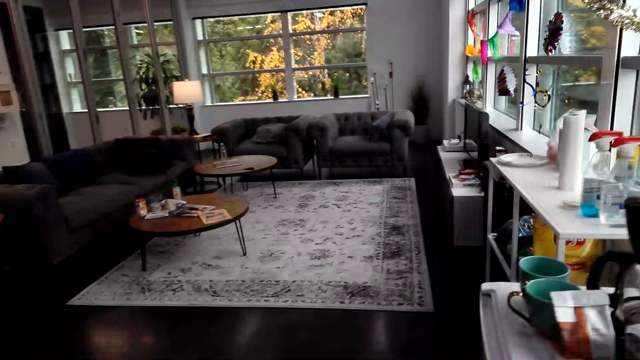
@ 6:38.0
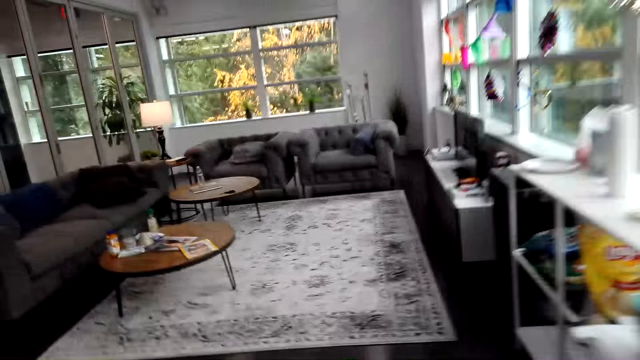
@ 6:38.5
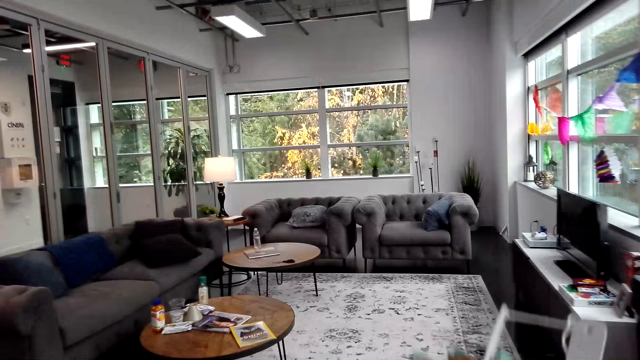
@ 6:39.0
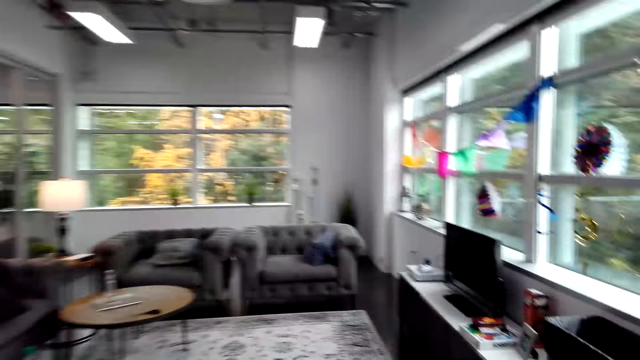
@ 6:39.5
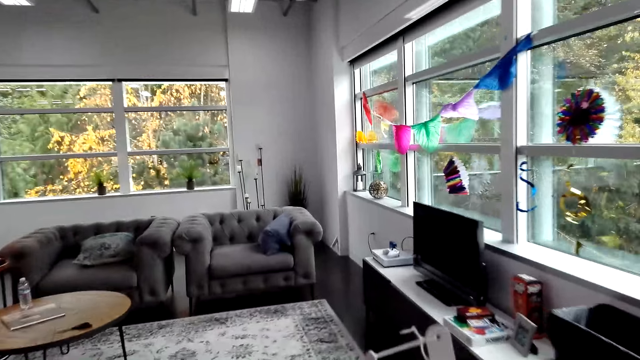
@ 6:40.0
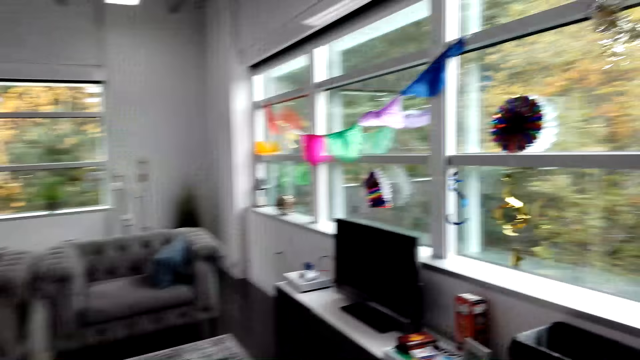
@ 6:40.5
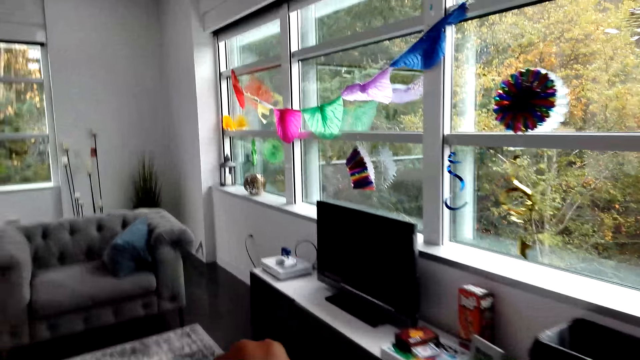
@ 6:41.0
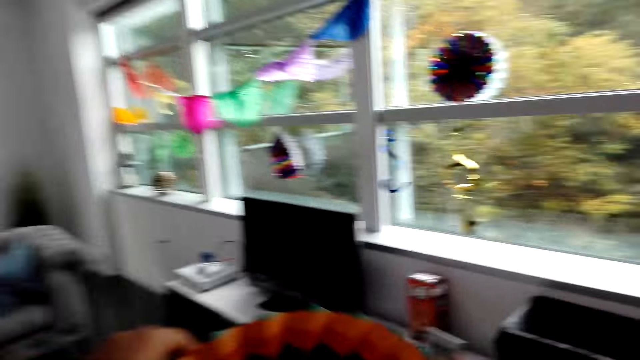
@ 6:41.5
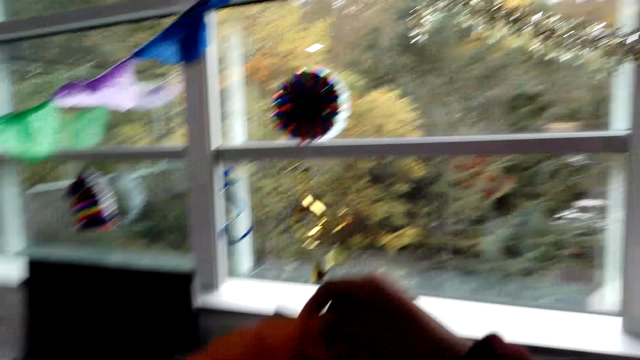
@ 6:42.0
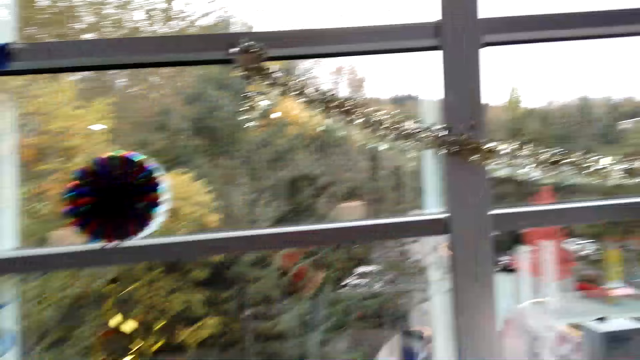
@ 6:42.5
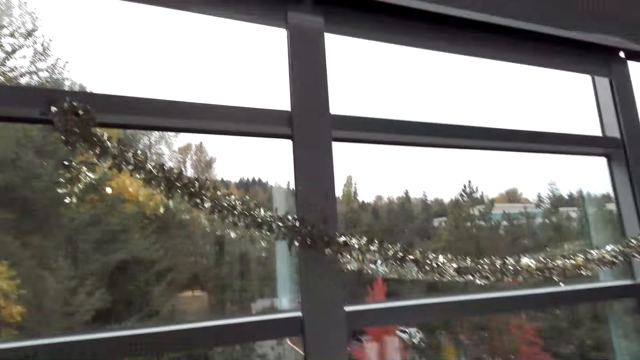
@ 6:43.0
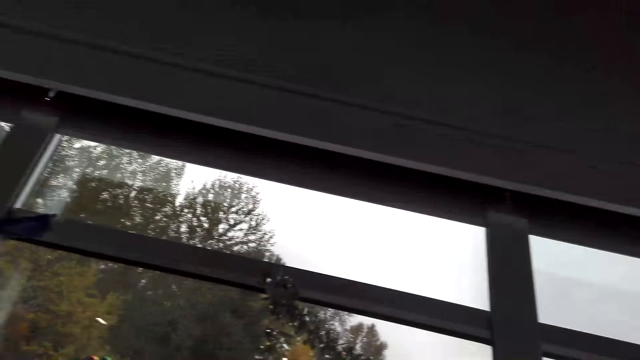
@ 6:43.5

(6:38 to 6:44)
The camera wearer walks.

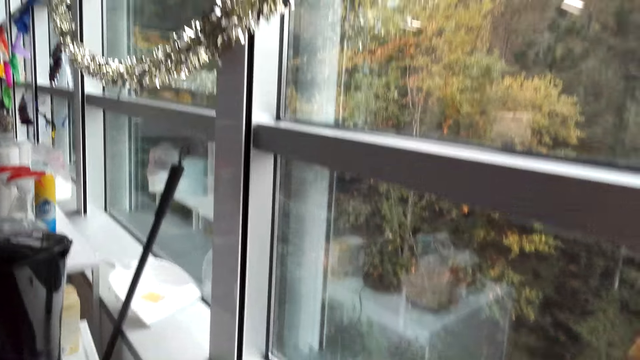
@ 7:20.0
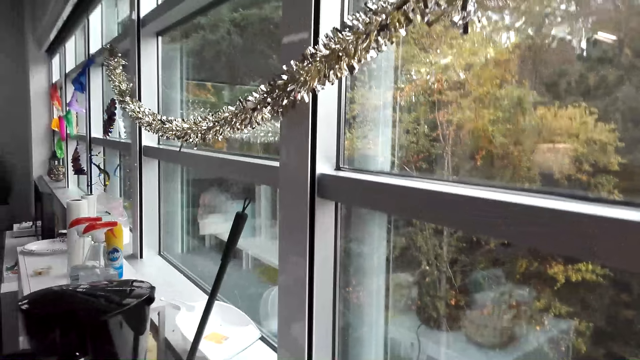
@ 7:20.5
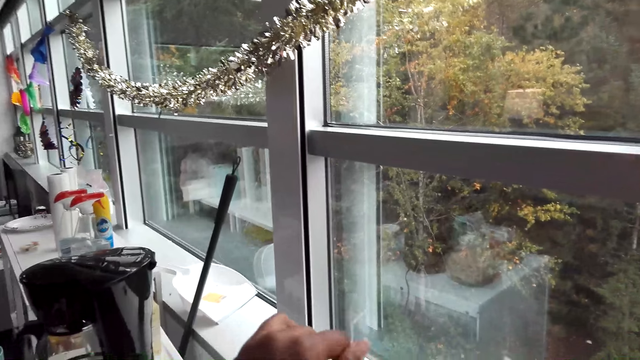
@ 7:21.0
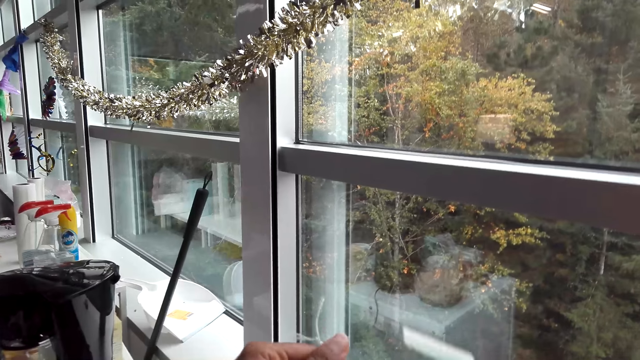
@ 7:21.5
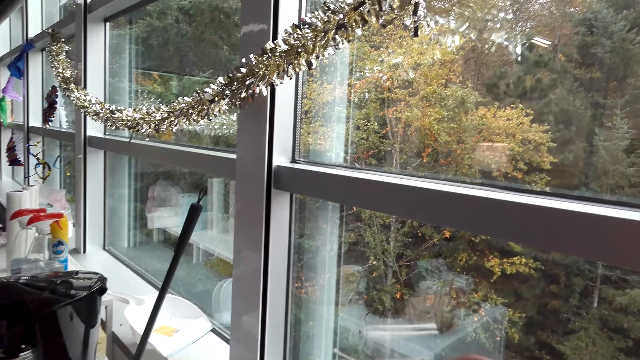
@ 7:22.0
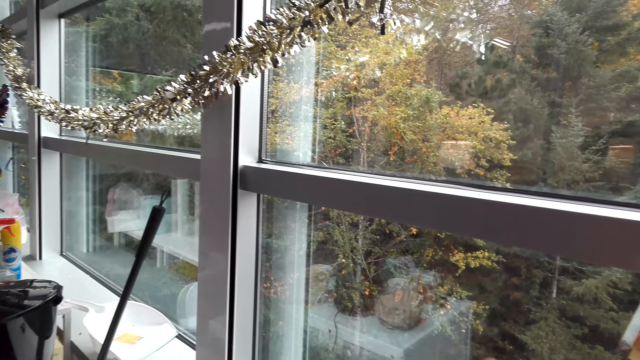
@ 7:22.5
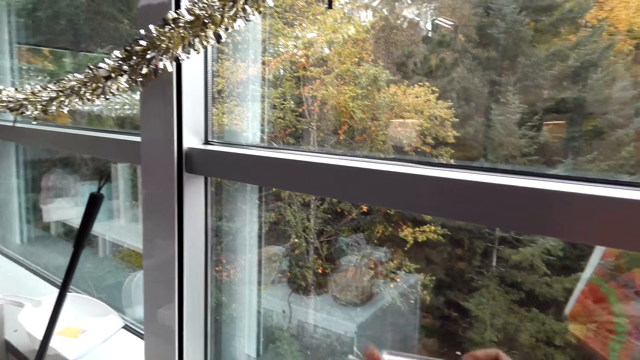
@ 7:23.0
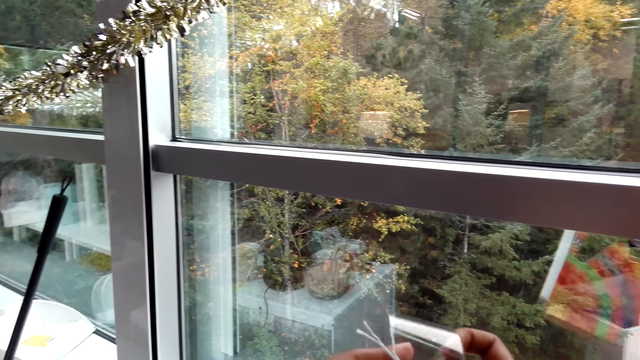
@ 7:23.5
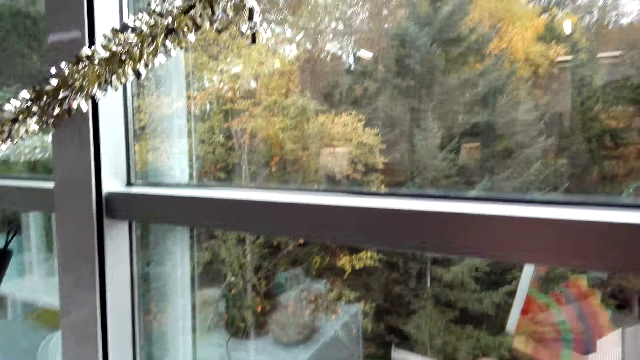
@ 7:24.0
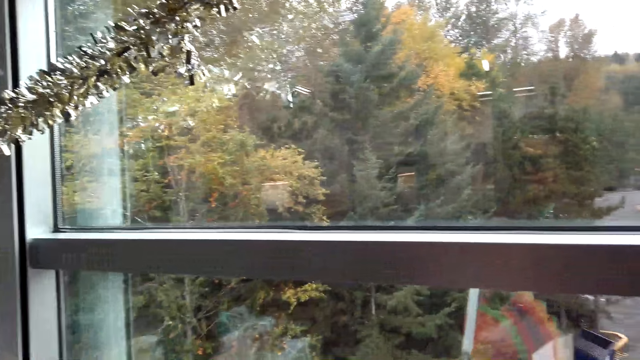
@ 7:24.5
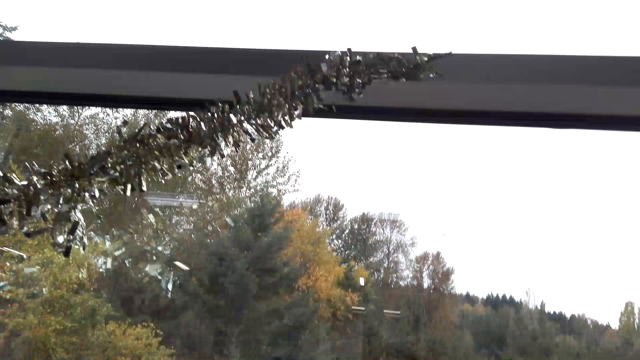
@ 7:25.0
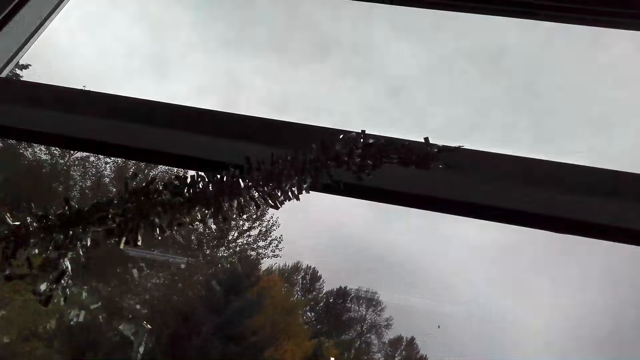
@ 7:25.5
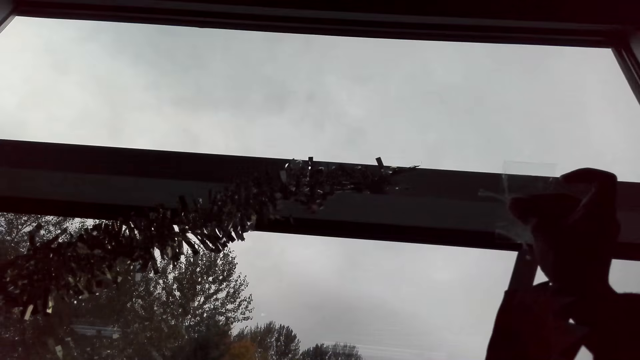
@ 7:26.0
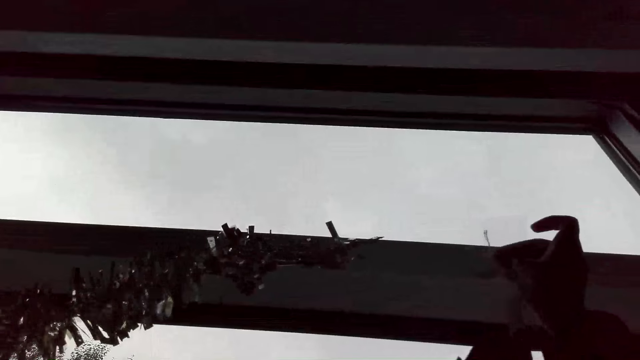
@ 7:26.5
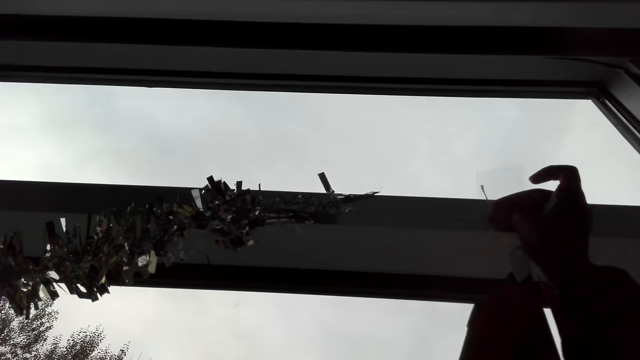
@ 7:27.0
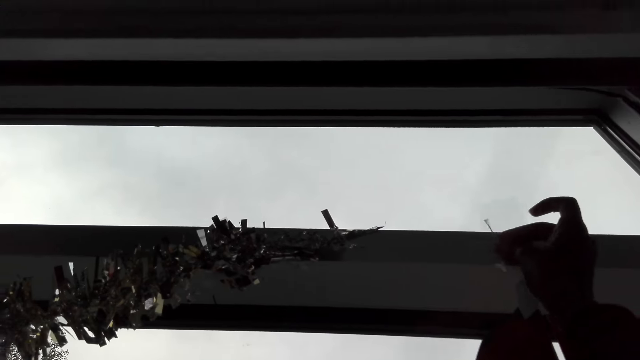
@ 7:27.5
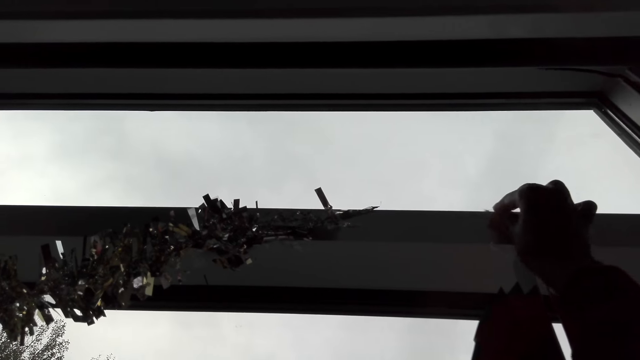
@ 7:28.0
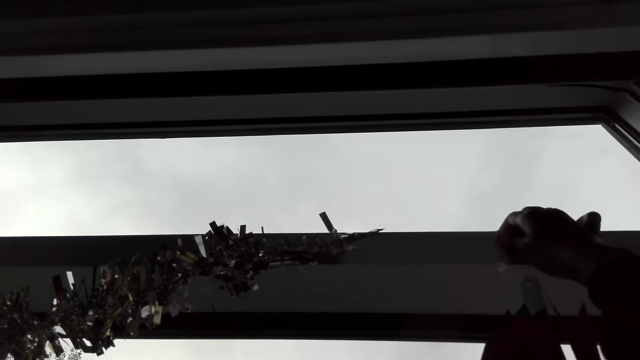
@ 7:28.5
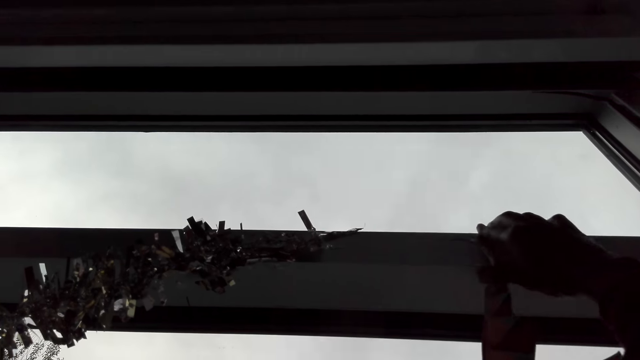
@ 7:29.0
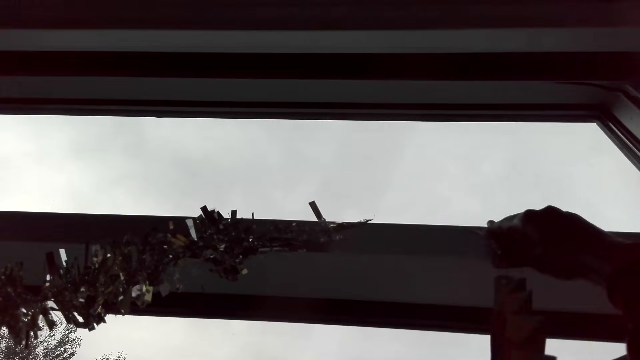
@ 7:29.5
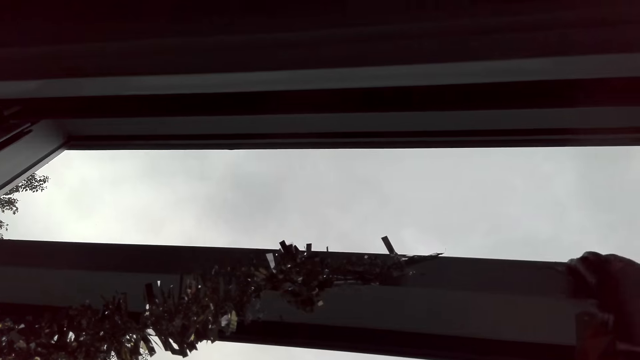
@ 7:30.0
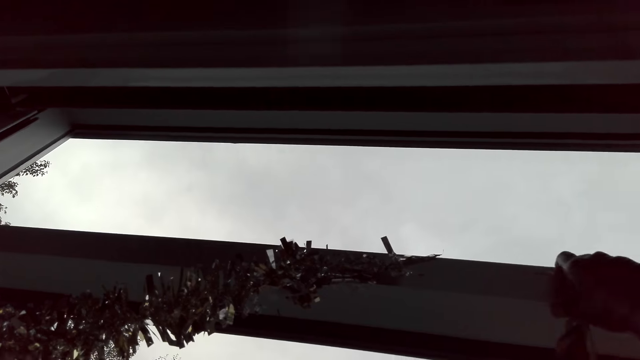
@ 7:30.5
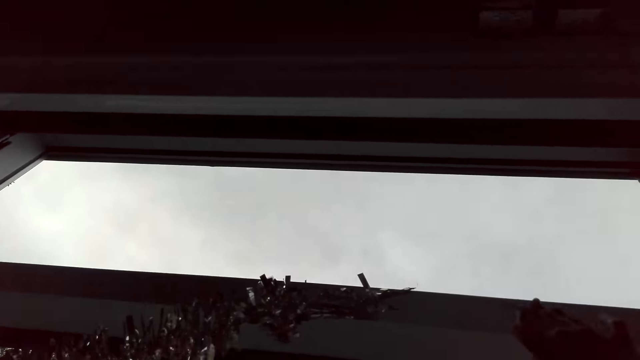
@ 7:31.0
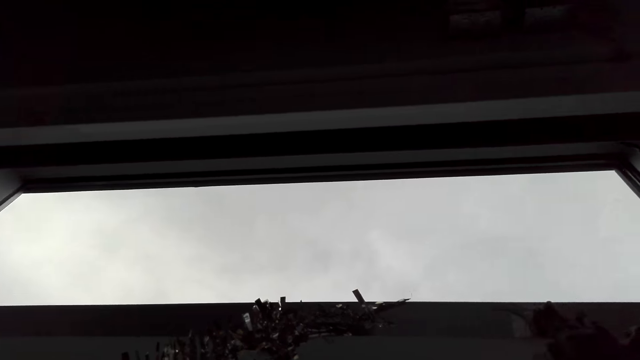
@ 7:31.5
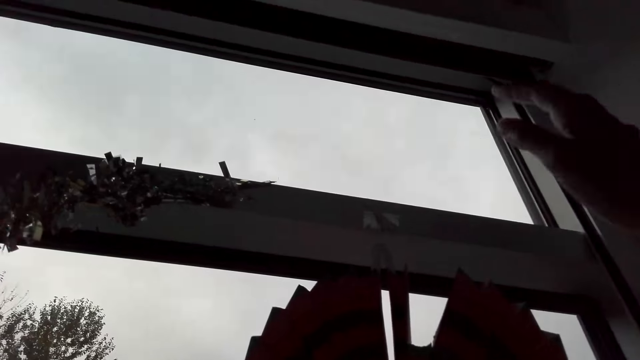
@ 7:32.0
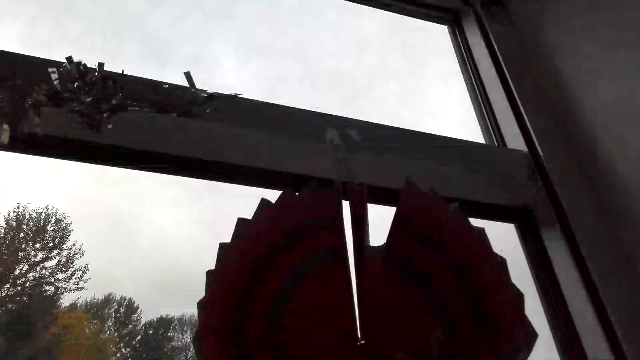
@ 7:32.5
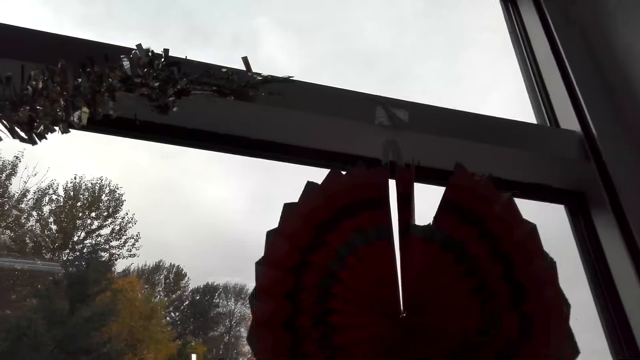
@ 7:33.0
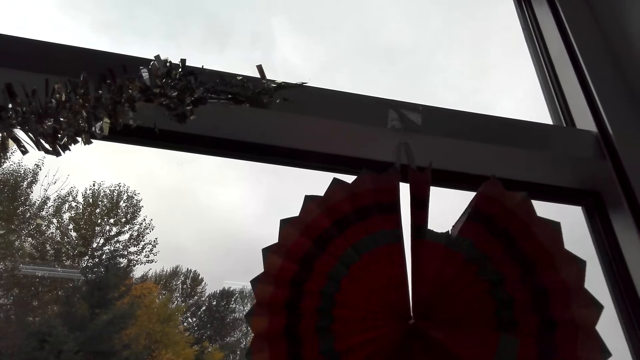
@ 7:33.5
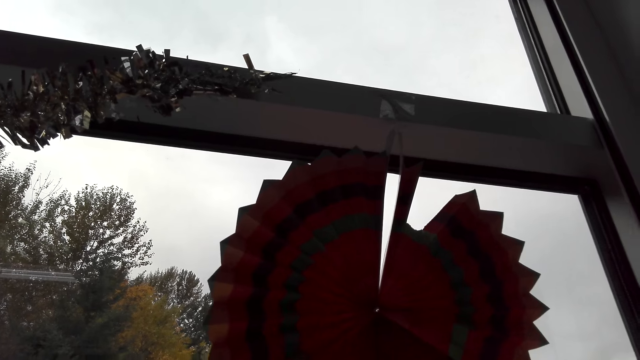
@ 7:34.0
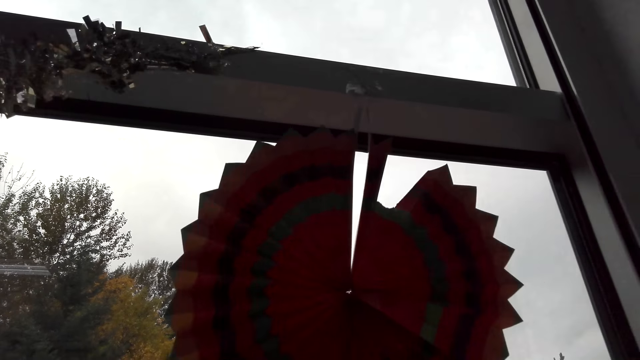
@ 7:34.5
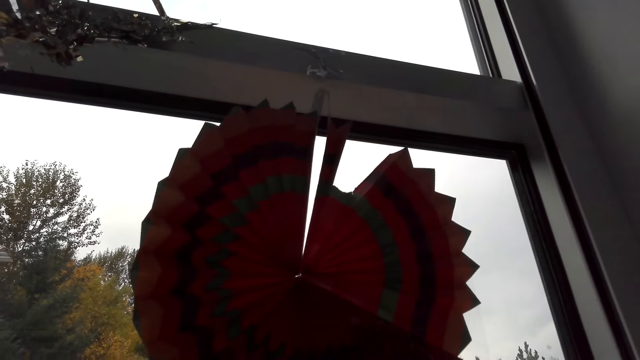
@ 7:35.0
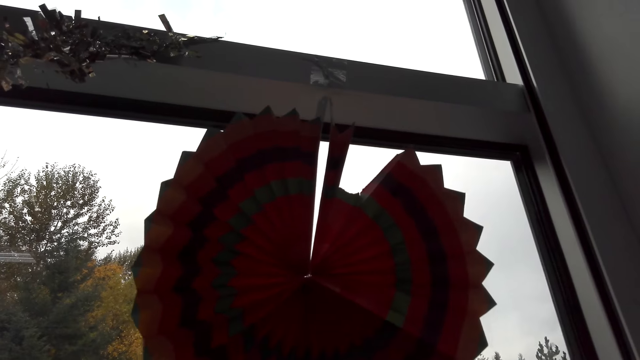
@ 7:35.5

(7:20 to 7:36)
The camera wearer adjusts a decoration. They peruse a book. They hang the decoration ribbon.
